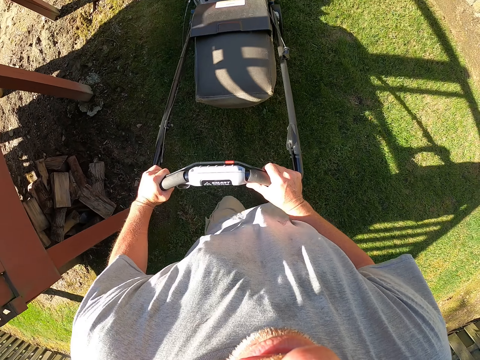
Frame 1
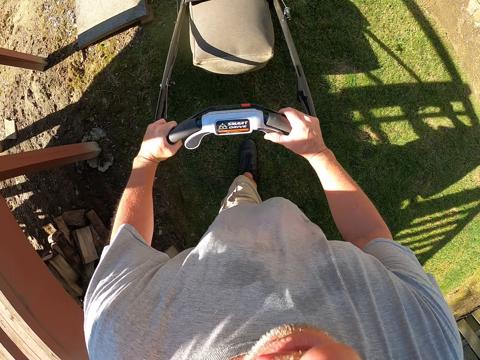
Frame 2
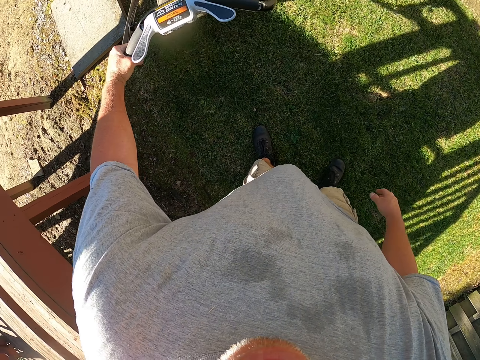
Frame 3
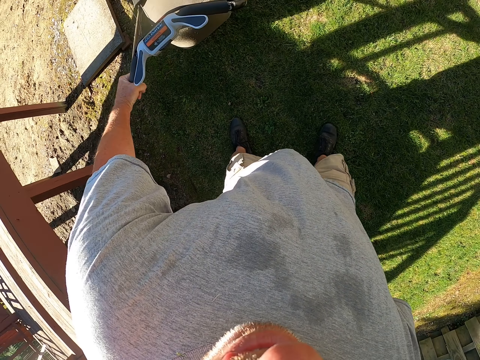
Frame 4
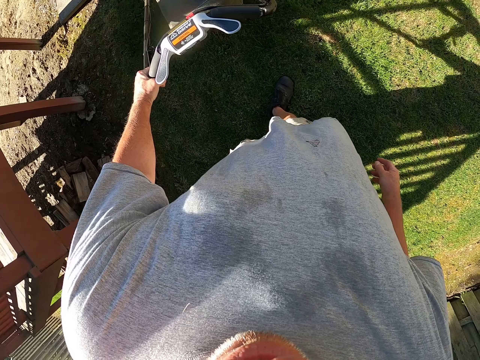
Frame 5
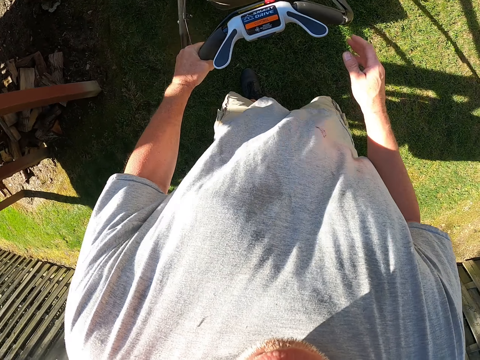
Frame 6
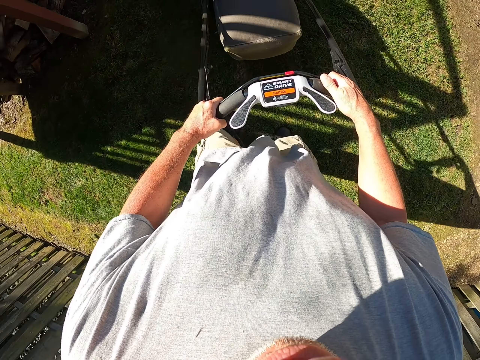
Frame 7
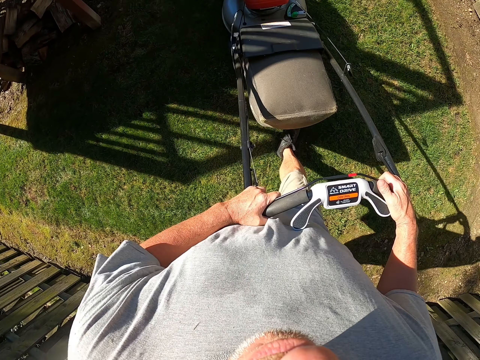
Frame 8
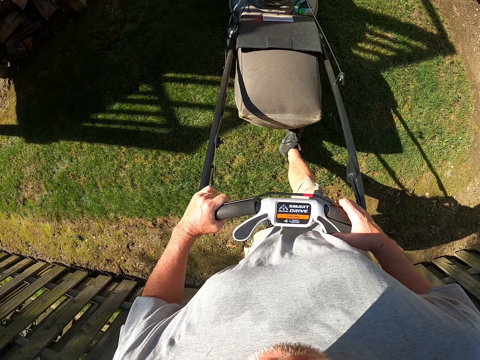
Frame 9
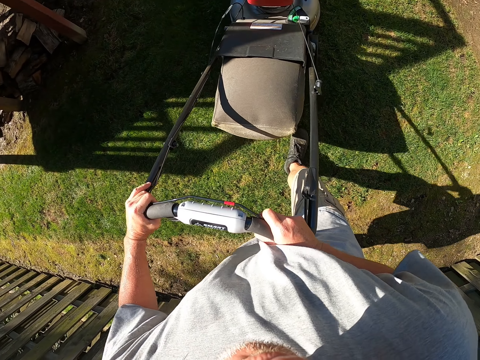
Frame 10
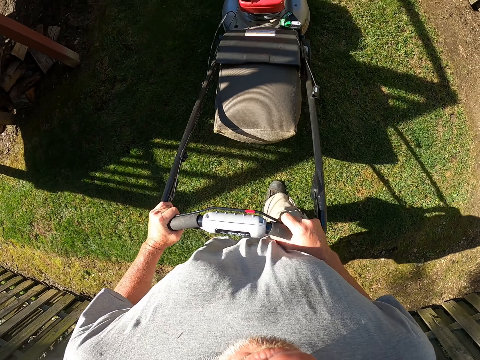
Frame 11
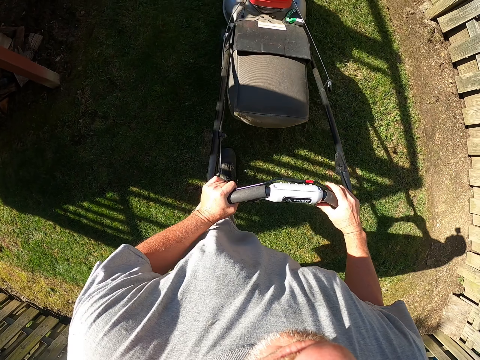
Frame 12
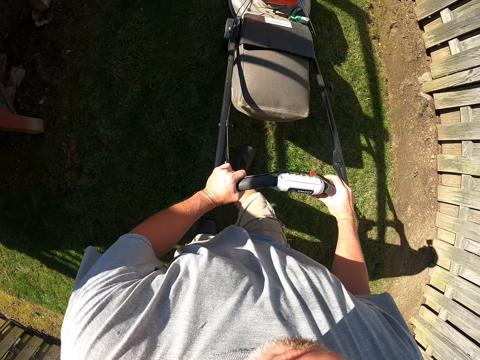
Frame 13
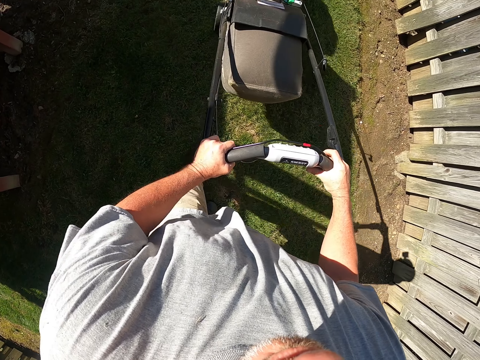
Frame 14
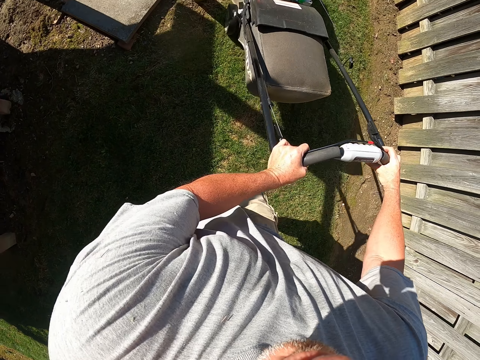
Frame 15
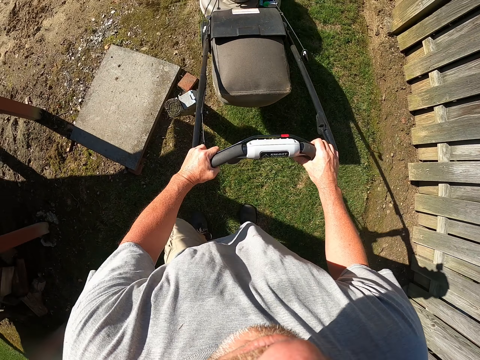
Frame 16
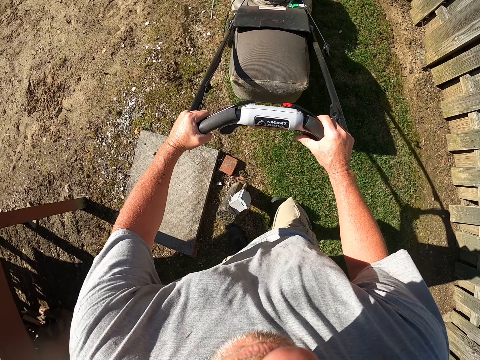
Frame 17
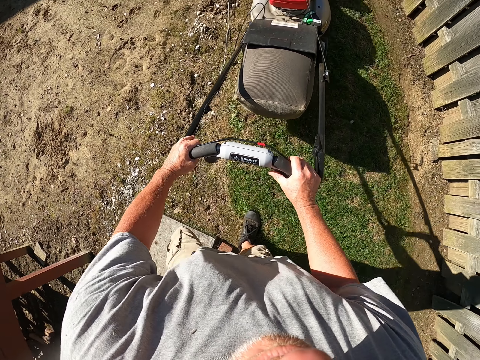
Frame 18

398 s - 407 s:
The camera wearer holds the lawn mower with one hand. They pull the lawn mower. They hold the lawn mower with both hands. They cut grass with the lawn mower.

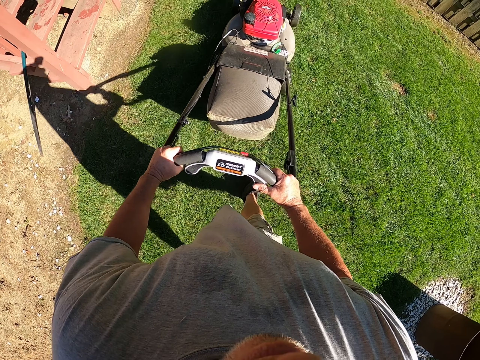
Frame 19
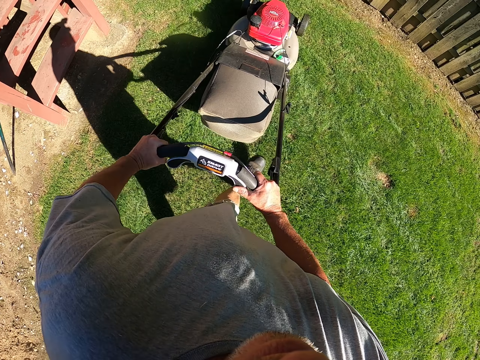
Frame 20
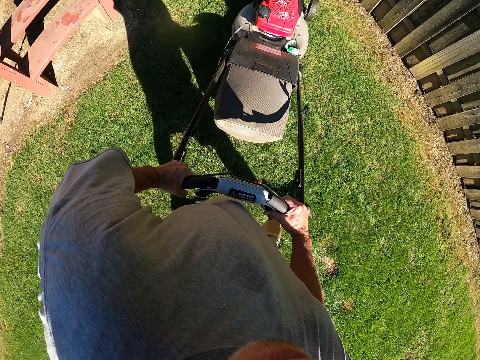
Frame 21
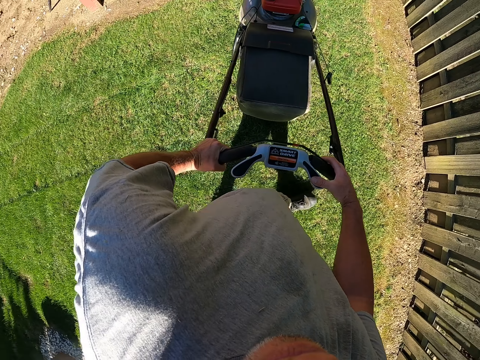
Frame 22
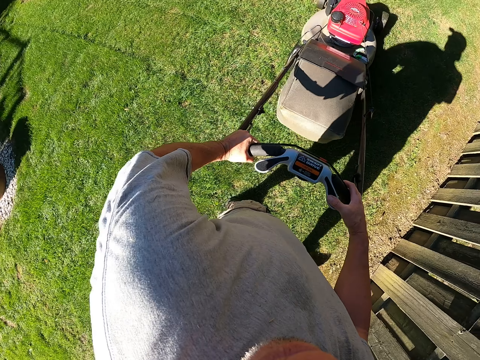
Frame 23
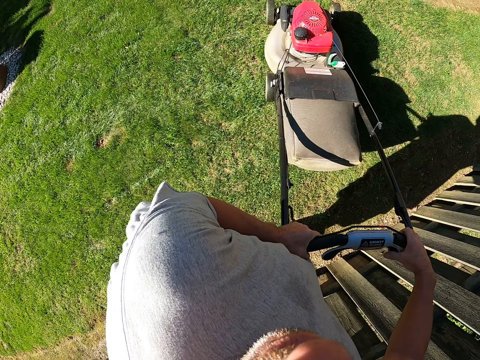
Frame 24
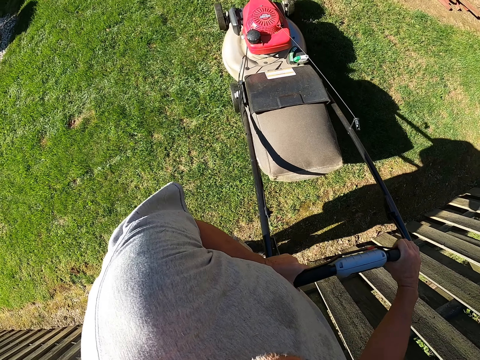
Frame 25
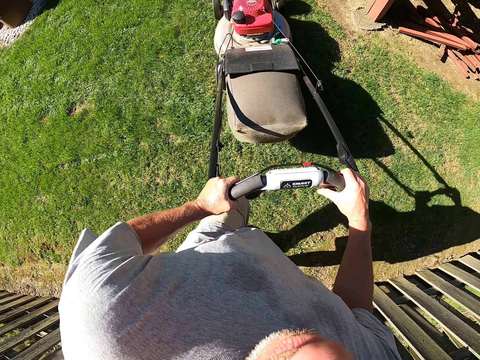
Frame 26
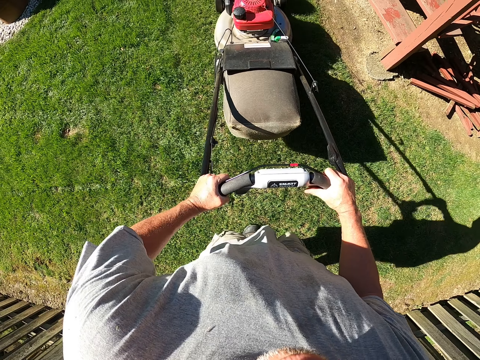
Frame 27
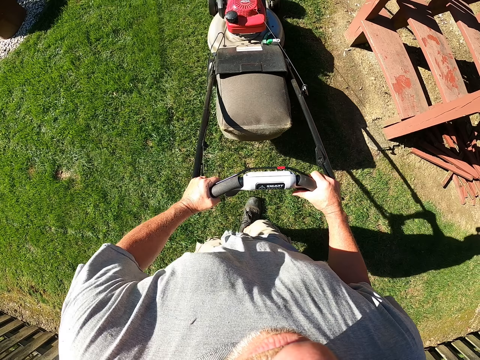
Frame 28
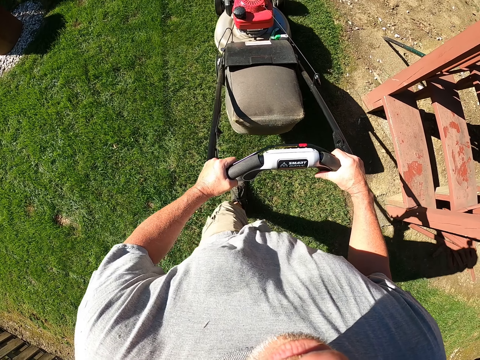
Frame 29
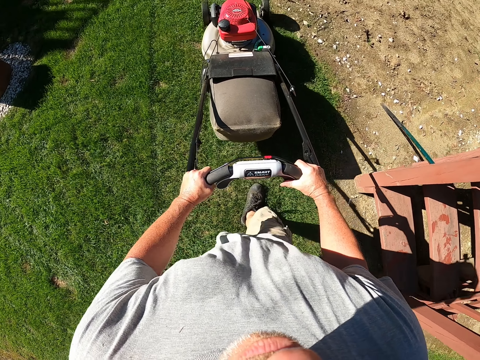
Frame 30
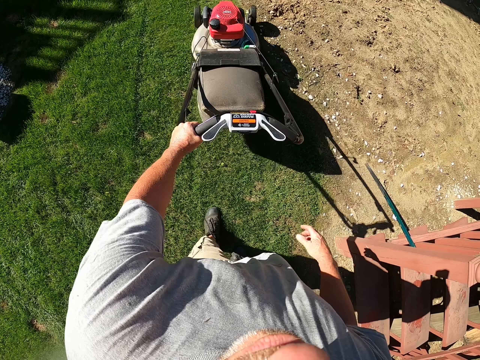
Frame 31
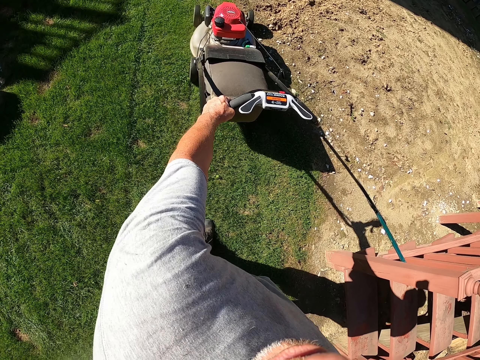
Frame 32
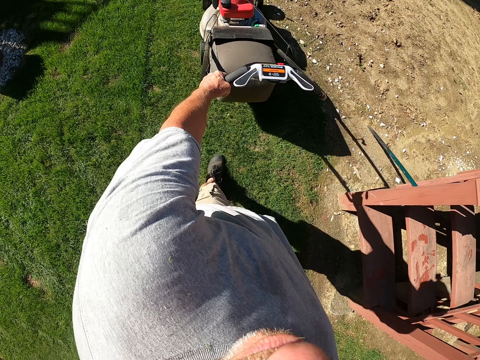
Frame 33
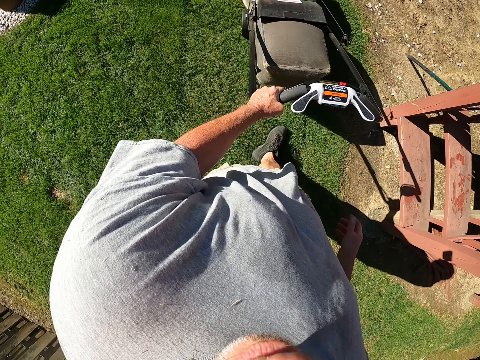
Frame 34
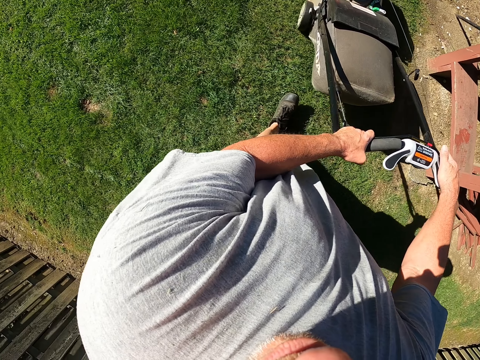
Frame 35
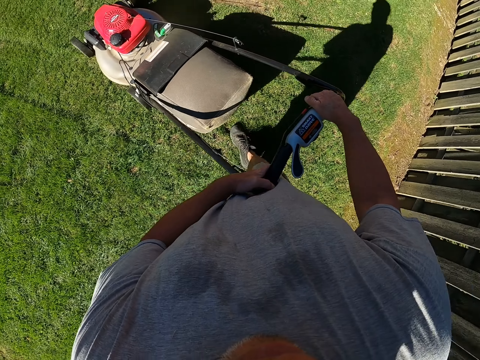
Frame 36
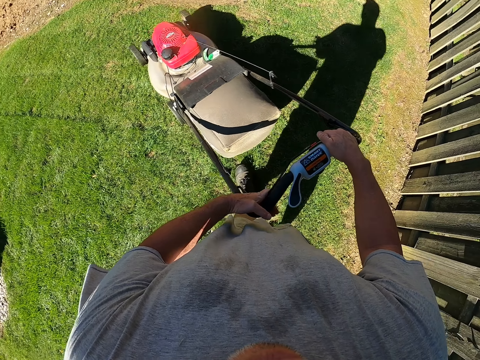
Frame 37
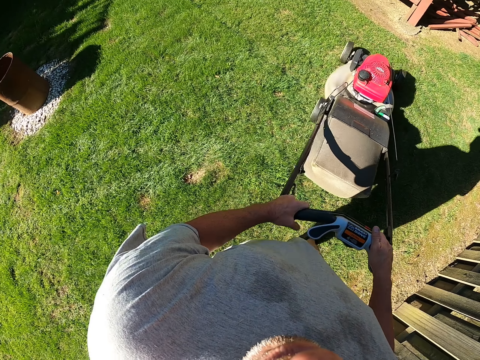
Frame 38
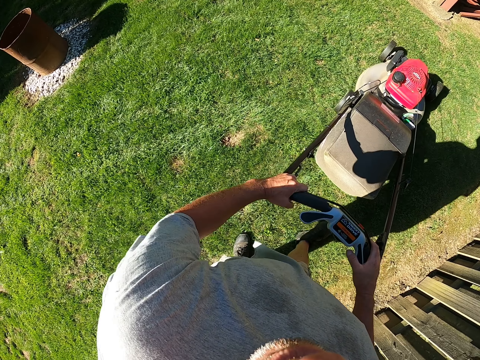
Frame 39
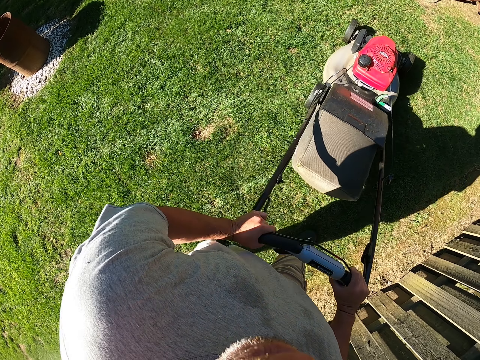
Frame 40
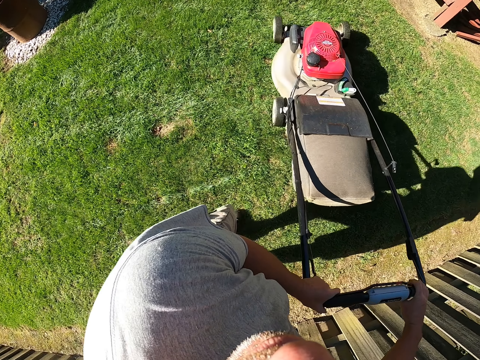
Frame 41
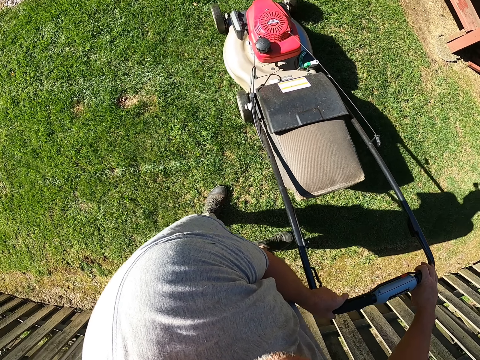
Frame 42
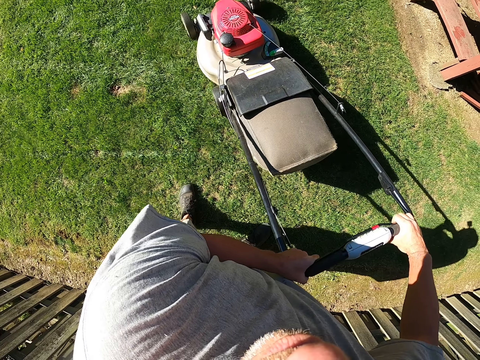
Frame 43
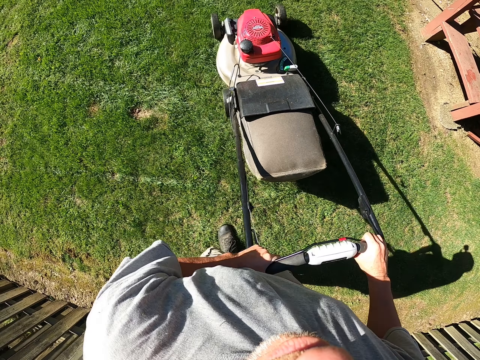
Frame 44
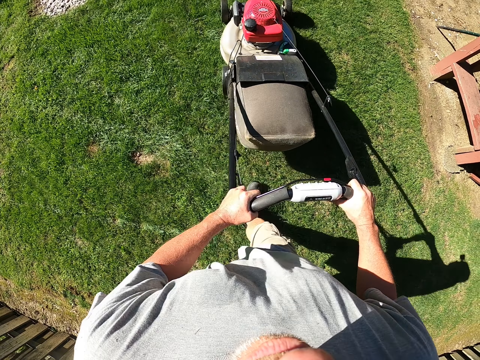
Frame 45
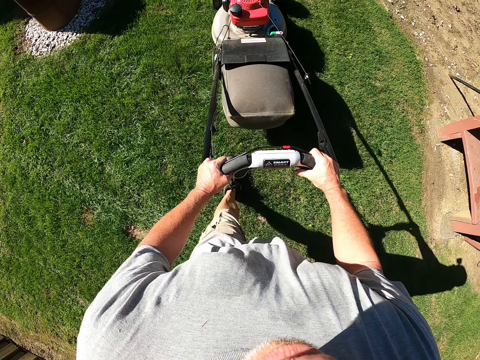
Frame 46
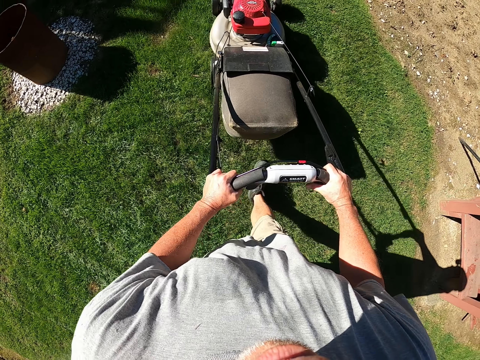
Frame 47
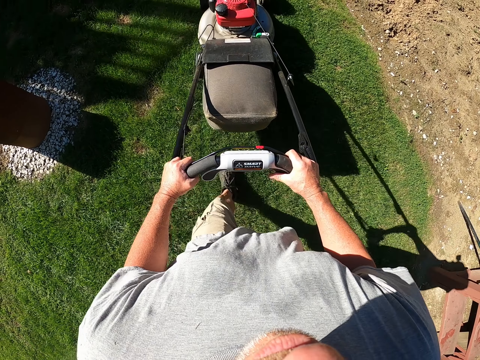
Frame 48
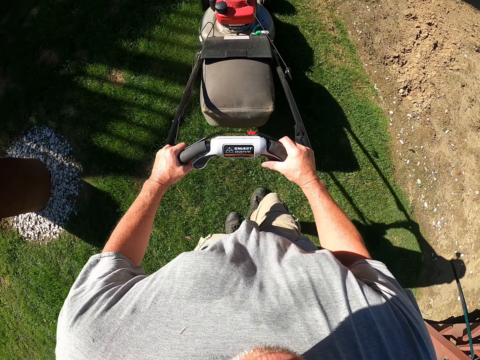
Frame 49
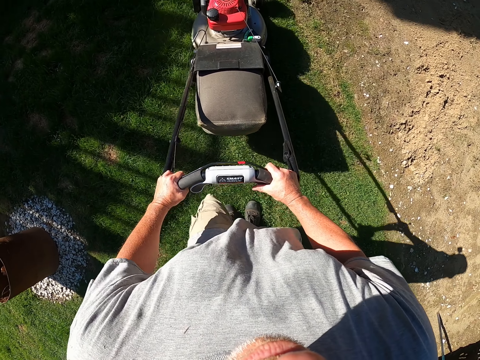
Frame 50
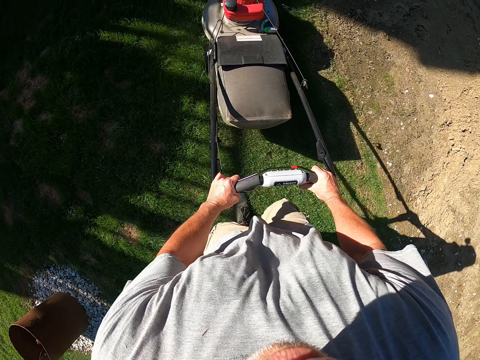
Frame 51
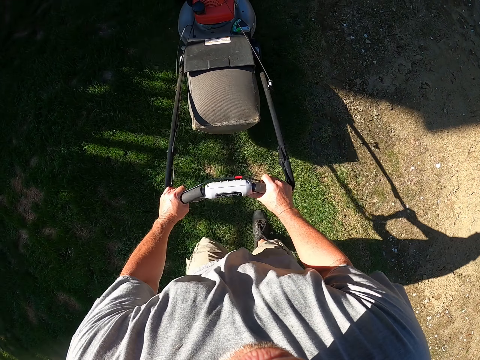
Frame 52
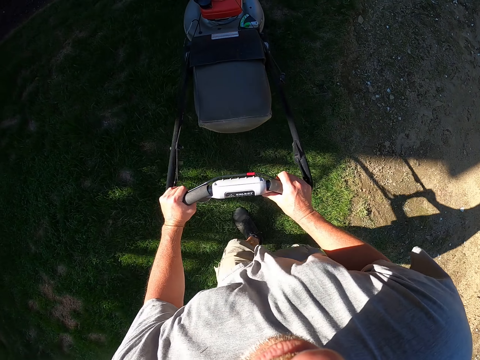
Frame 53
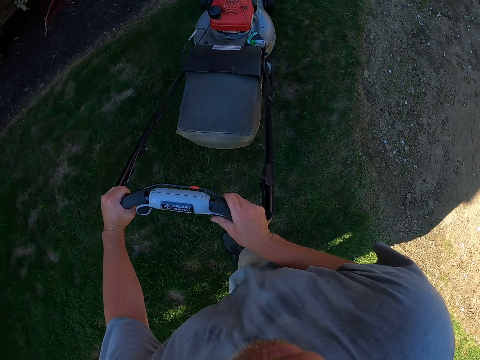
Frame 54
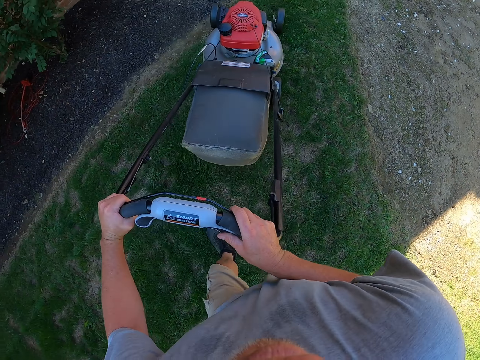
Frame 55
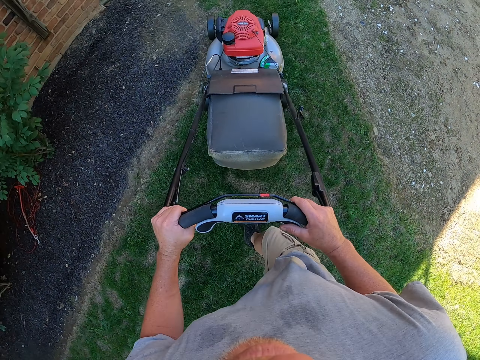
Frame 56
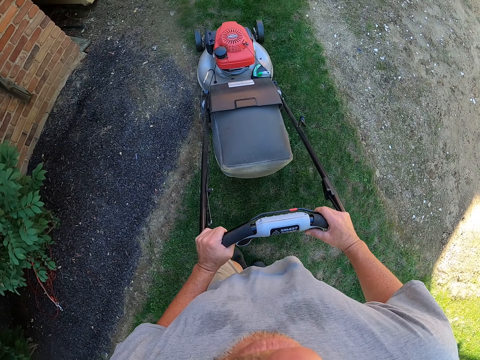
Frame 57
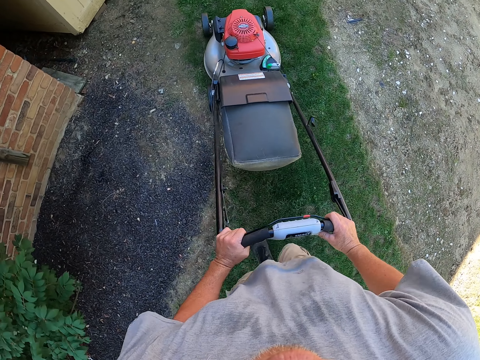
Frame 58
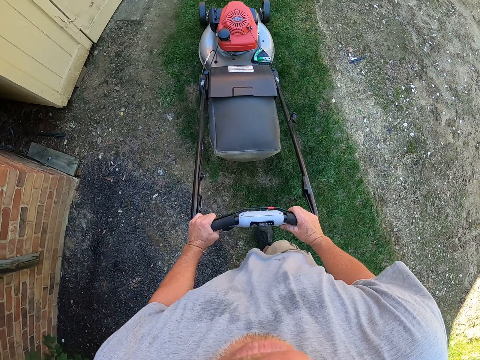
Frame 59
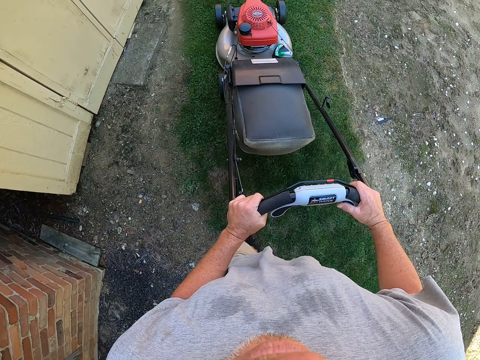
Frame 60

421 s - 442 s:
The camera wearer rotates the lawn mower. They cut grass with the lawn mower. They hold the lawn mower with one hand. They pull the lawn mower. They hold the lawn mower with both hands. They cut grass with the lawn mower.
